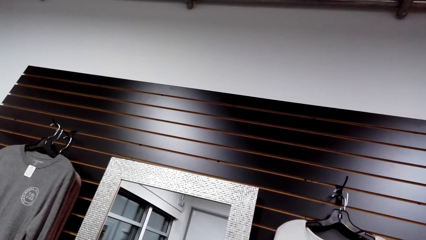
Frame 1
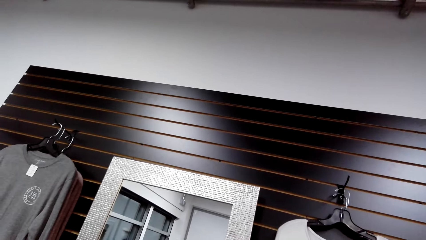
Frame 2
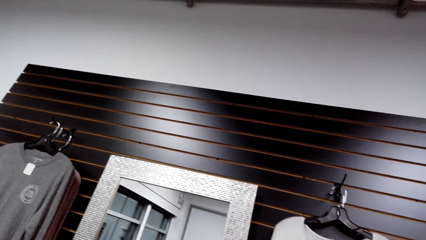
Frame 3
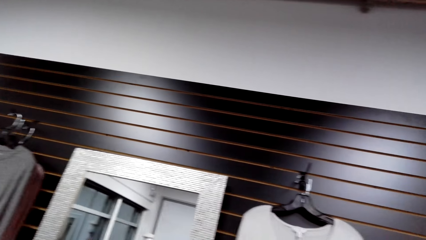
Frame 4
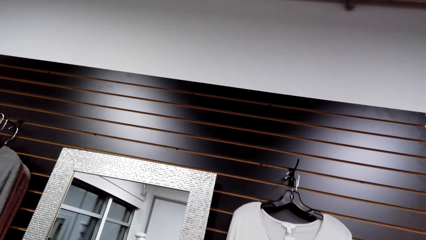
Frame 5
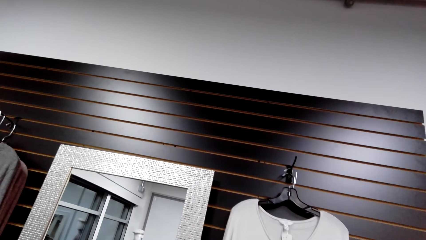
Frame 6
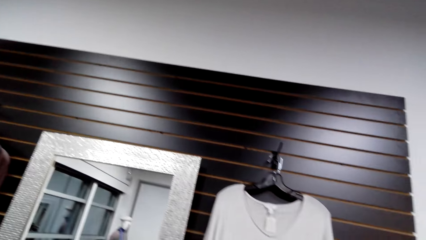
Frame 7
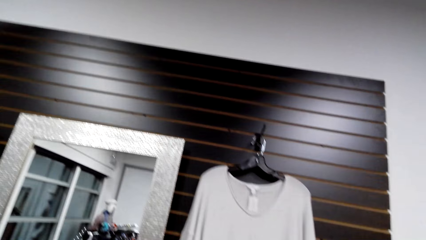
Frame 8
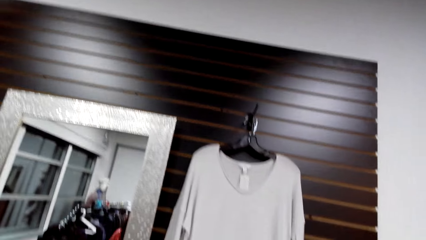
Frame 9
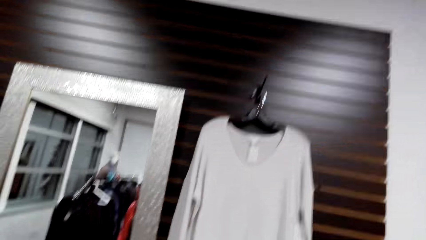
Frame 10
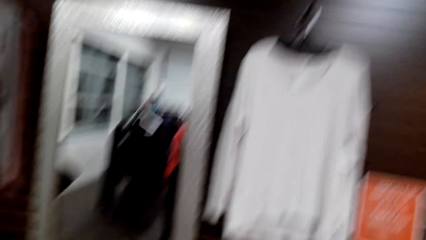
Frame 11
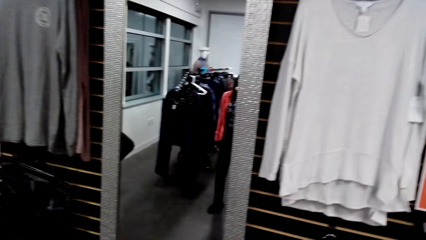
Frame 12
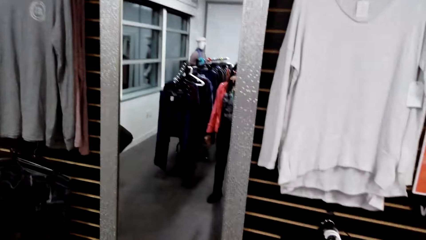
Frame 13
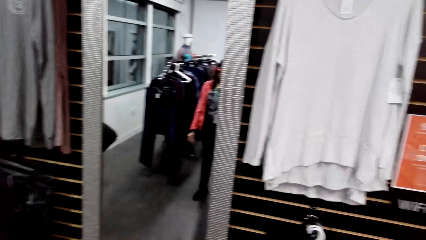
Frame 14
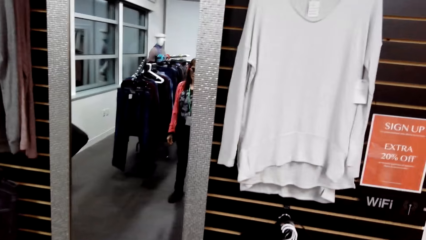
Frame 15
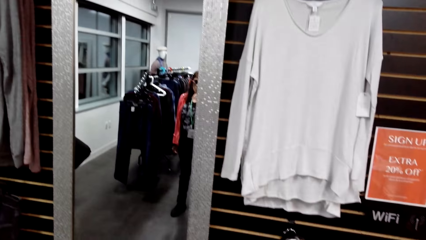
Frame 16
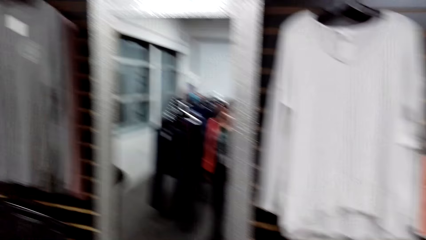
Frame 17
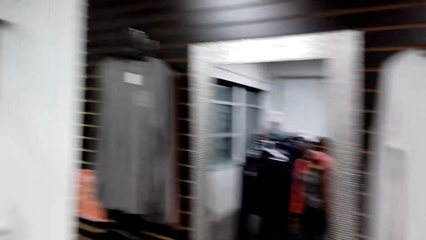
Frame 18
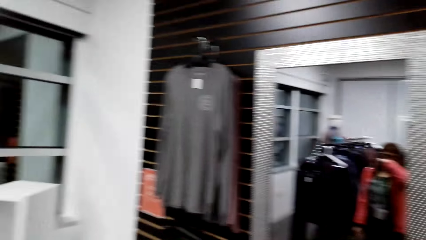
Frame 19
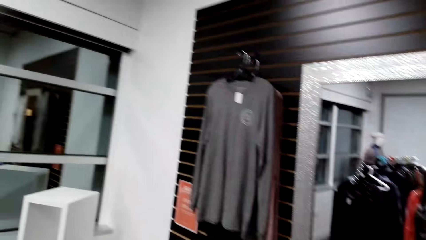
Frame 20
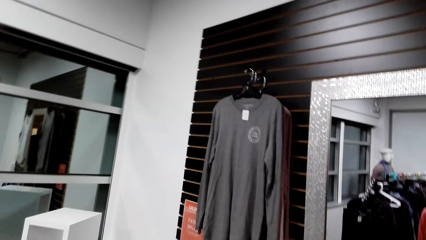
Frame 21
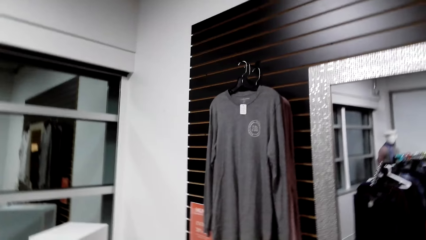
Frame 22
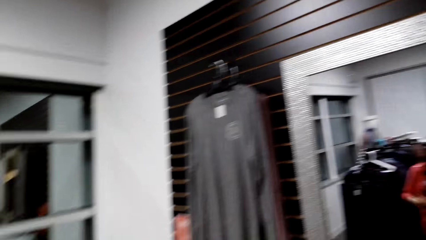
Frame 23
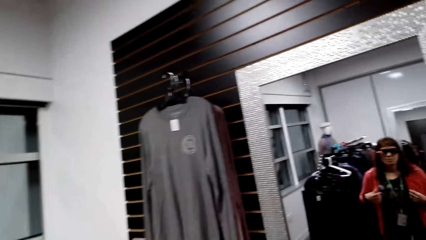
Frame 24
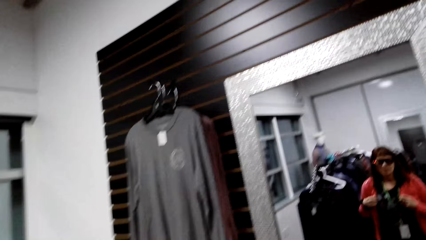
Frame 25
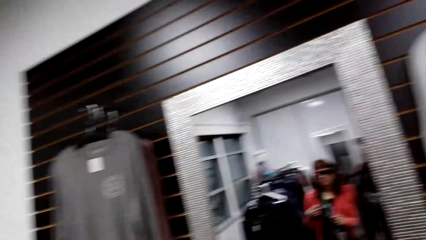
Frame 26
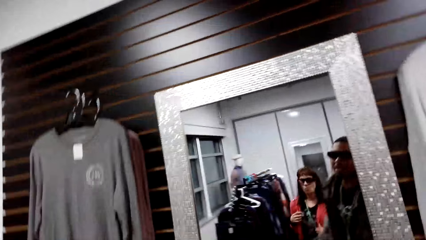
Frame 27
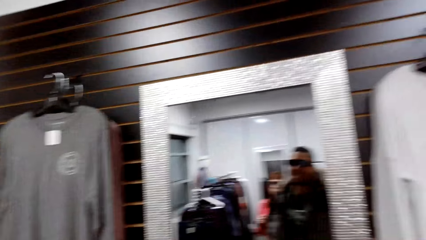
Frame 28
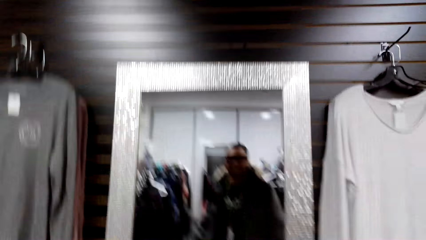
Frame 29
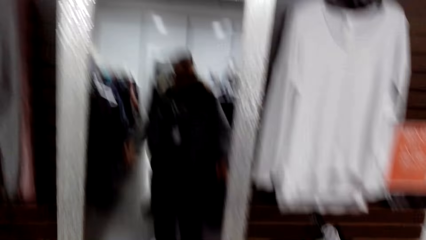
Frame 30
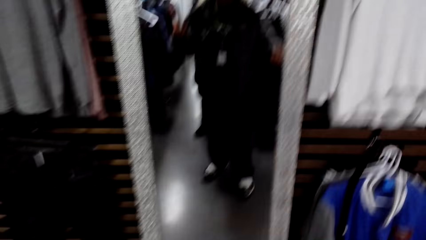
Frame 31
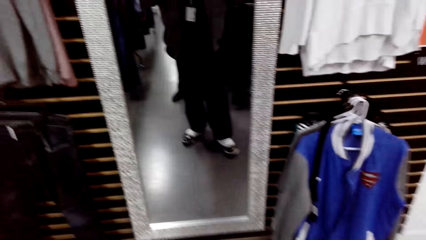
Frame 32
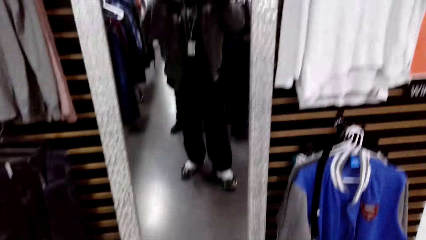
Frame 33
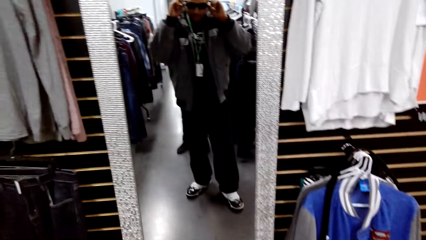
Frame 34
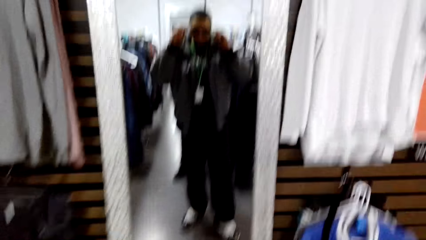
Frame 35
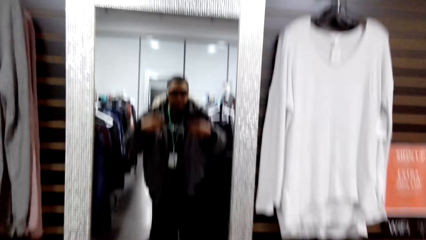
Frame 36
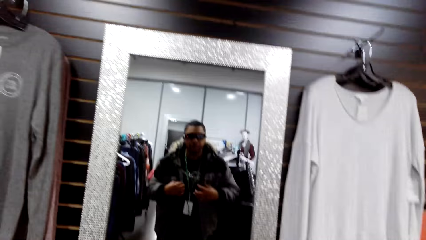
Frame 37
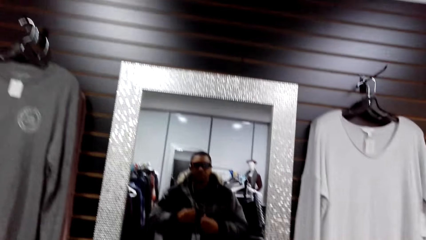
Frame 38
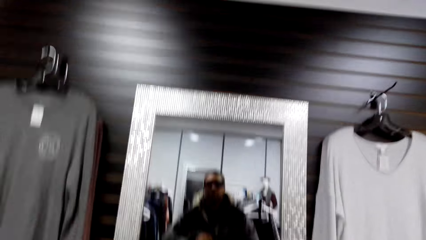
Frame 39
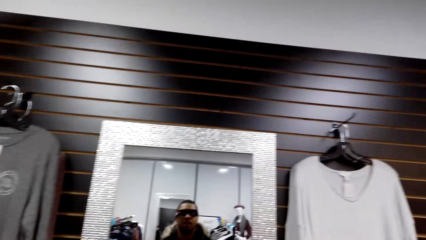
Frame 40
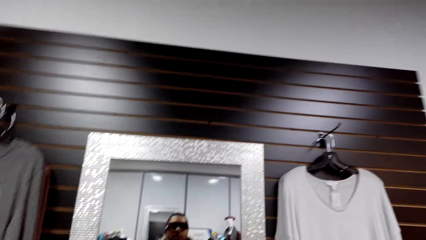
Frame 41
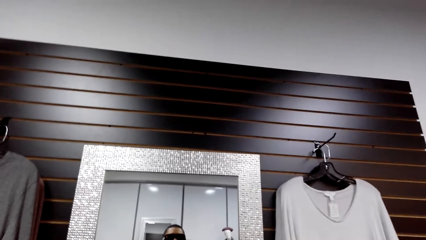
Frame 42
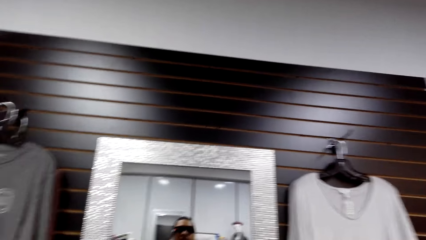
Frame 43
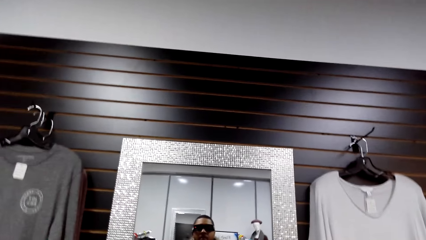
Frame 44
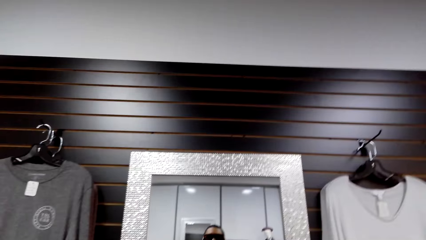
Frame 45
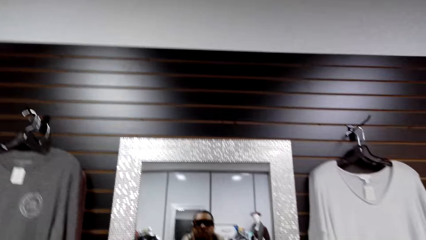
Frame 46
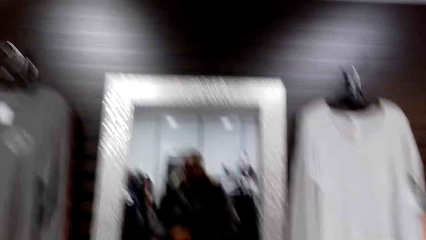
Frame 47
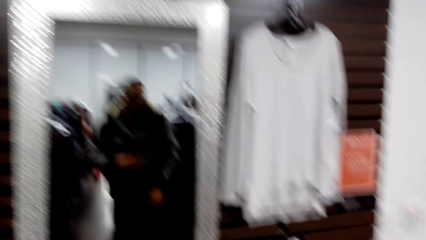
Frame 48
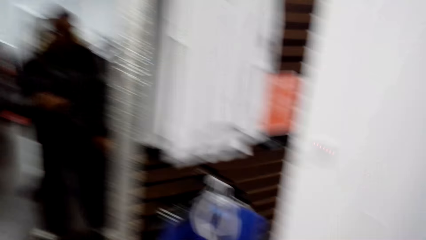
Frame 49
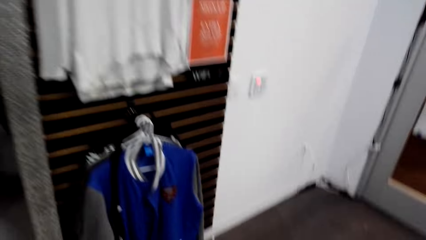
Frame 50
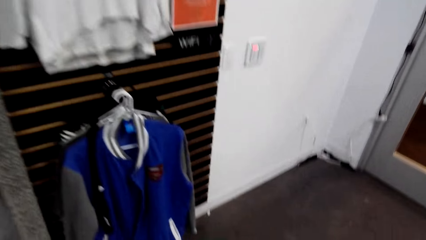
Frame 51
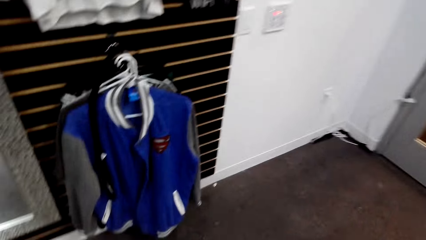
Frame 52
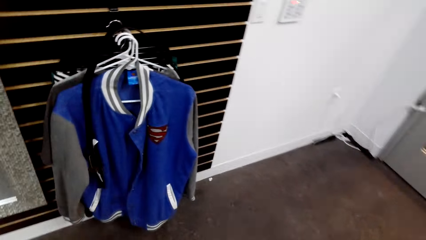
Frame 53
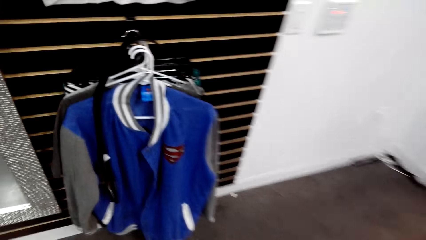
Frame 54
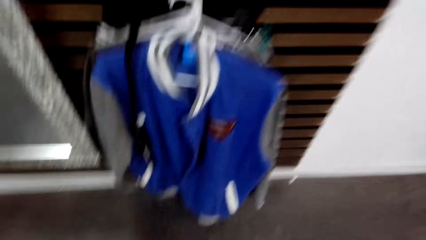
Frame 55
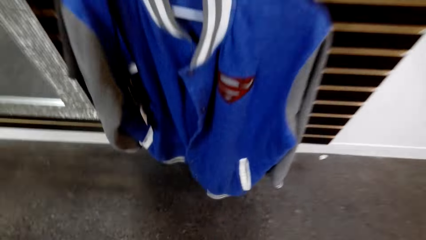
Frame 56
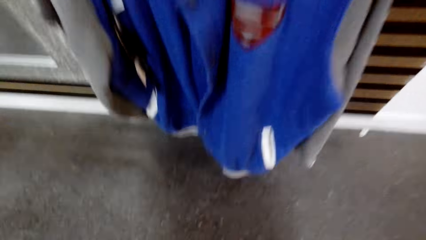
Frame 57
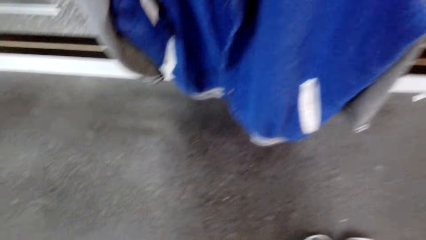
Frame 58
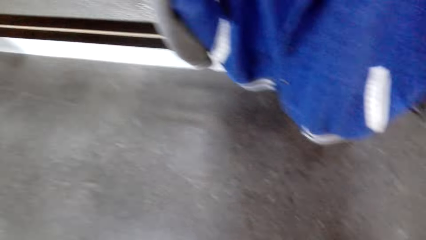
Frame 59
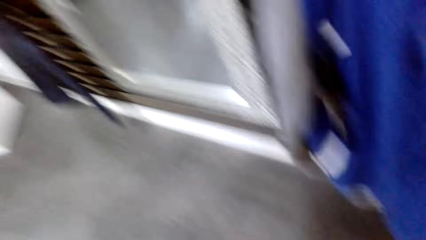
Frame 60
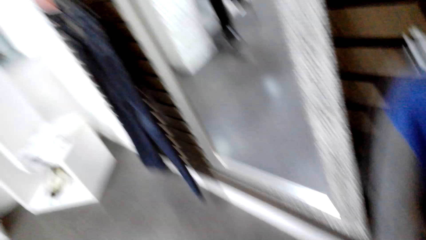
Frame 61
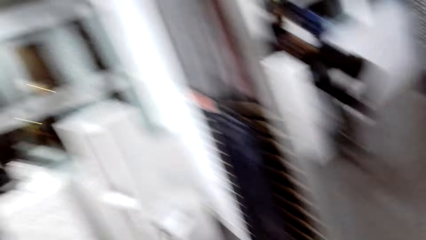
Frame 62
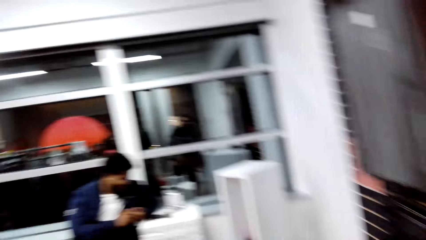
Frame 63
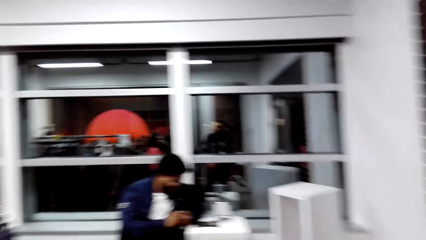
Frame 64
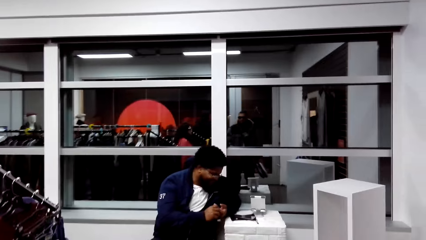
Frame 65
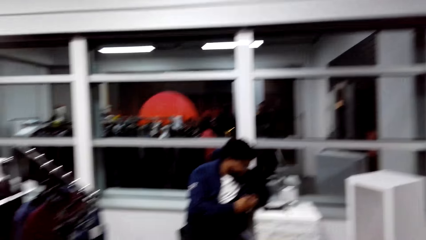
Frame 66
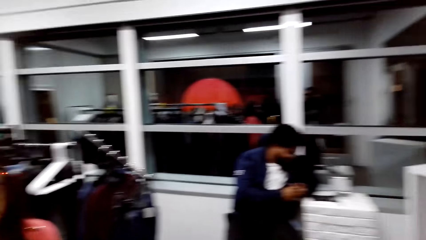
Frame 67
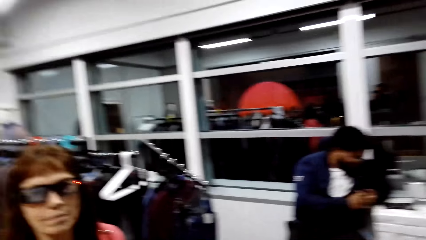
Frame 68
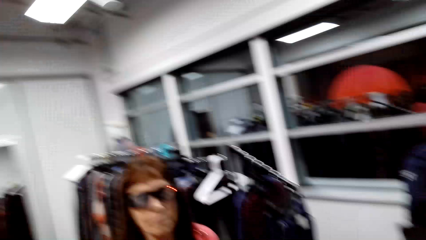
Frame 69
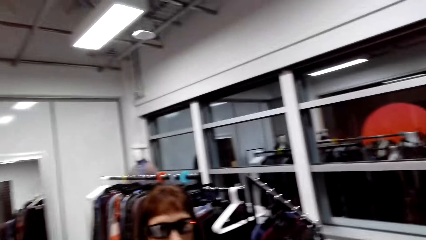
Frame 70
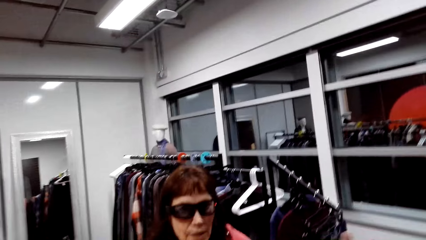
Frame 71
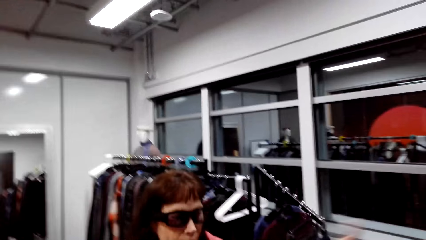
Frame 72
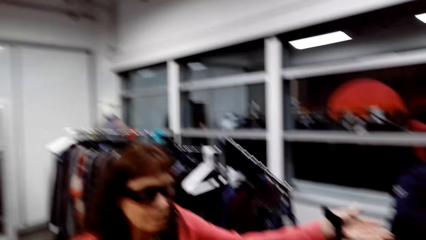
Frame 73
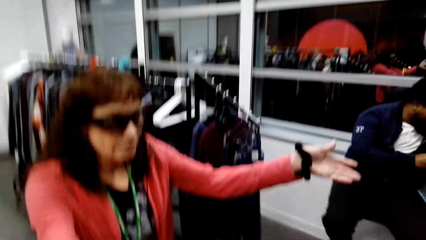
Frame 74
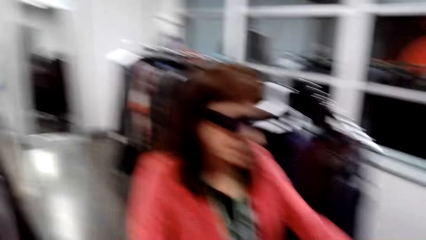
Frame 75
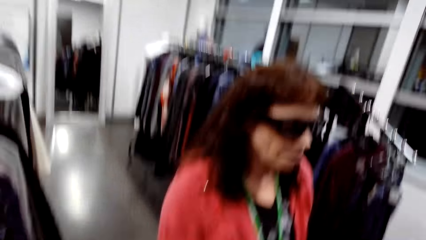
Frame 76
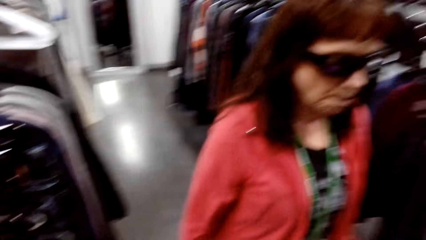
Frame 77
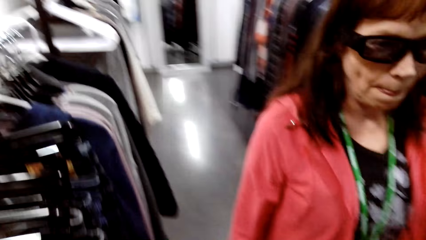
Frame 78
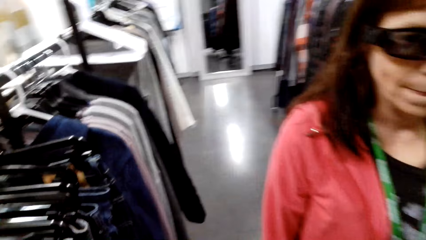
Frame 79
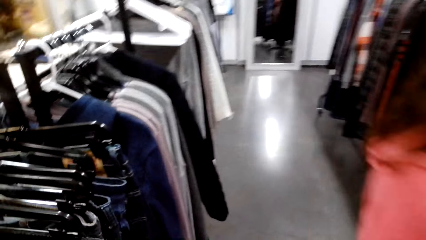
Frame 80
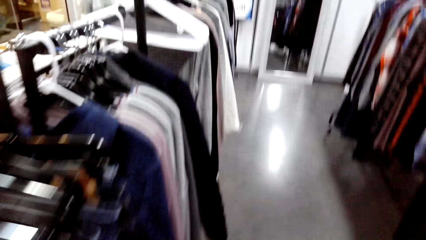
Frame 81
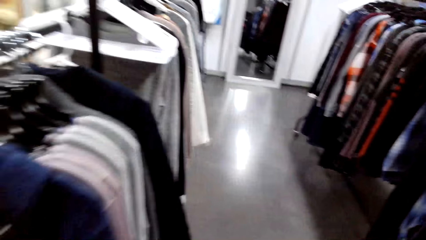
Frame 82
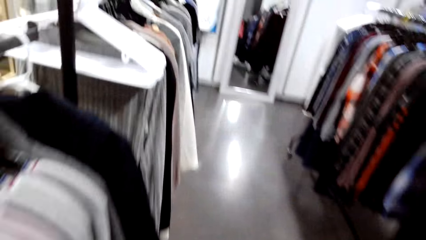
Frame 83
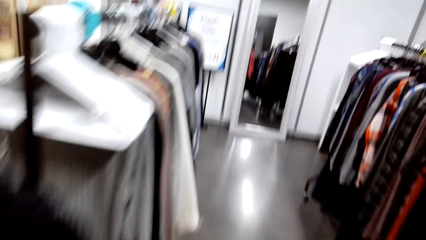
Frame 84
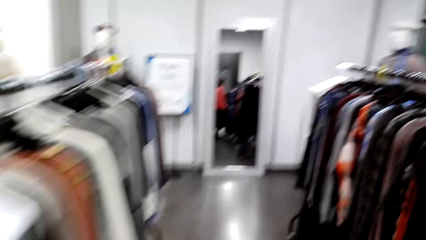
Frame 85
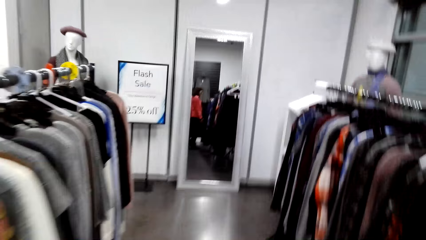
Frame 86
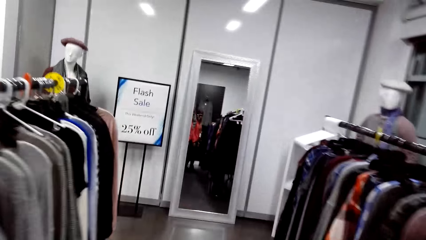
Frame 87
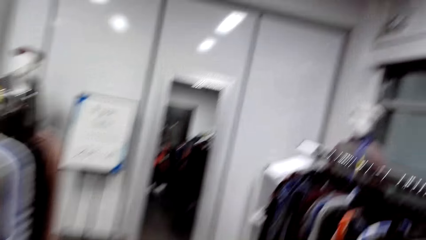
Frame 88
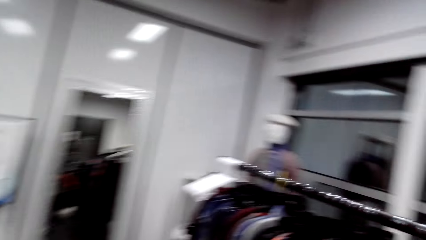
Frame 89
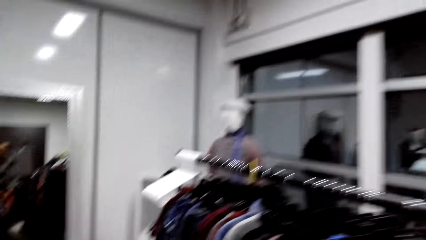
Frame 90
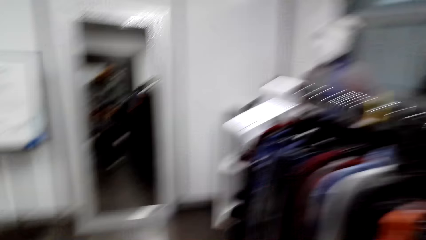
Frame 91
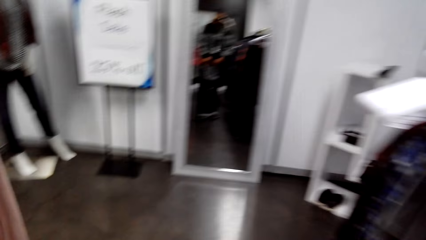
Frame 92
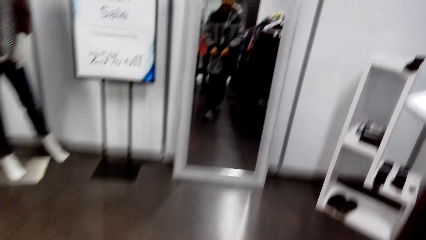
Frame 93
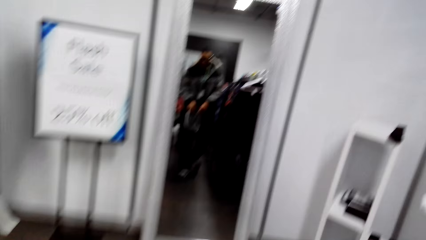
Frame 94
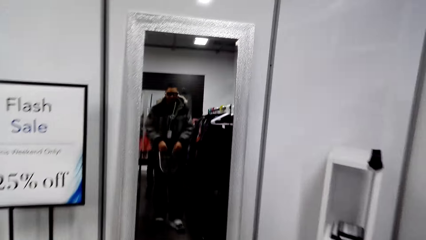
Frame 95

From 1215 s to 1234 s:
The camera wearer dialogues with a woman. The woman looks at herself in the mirror. The camera wearer stands in front of the mirror. They look at themselves in the mirror. They dialogue with the woman. They walk around the clothing store. They dialogue with the woman. They walk around the clothing store. They walk around the store.
